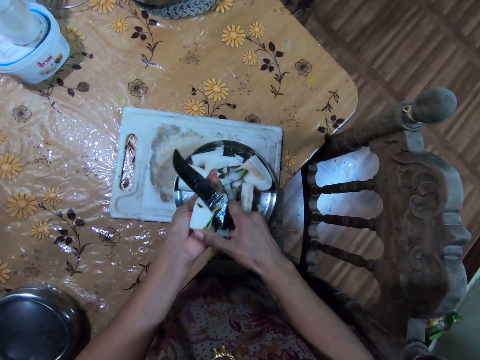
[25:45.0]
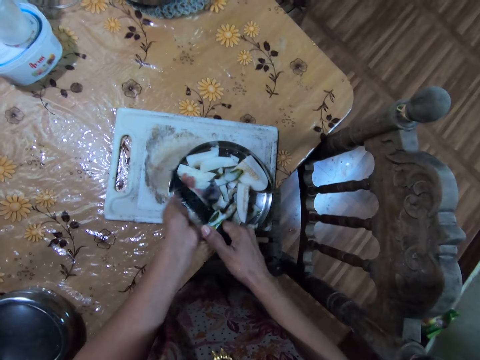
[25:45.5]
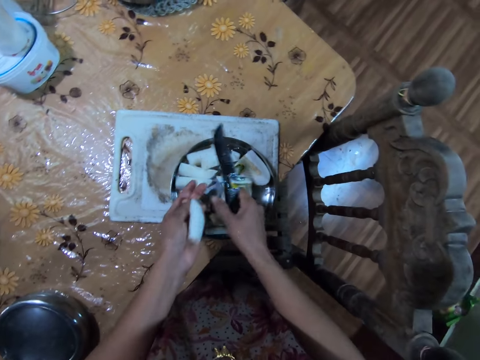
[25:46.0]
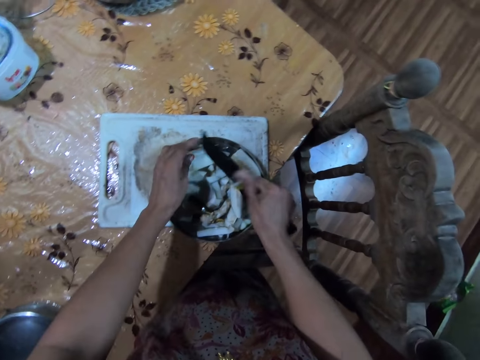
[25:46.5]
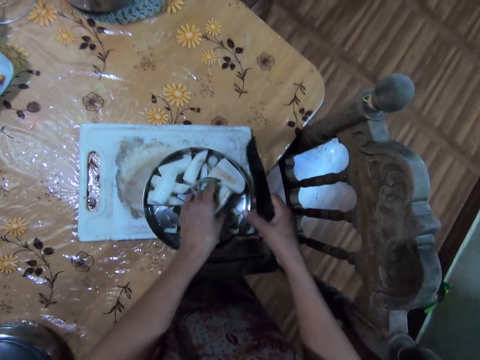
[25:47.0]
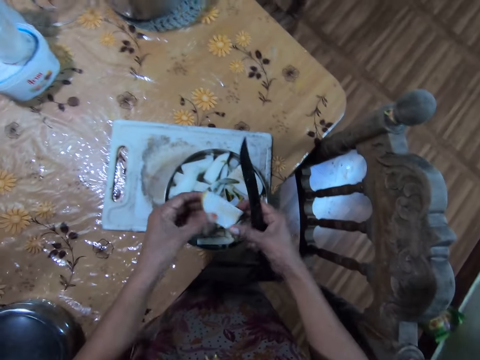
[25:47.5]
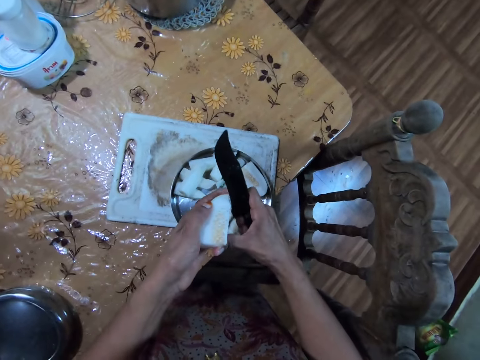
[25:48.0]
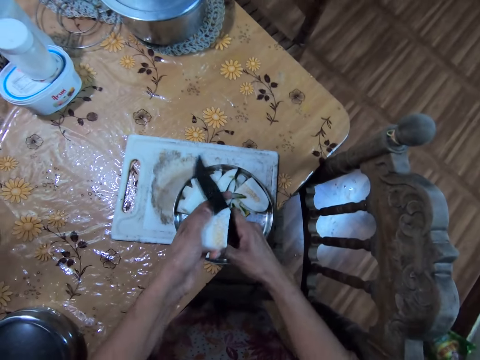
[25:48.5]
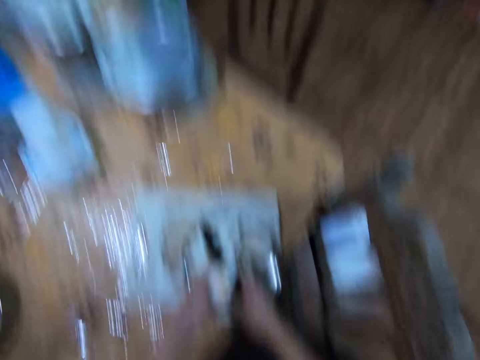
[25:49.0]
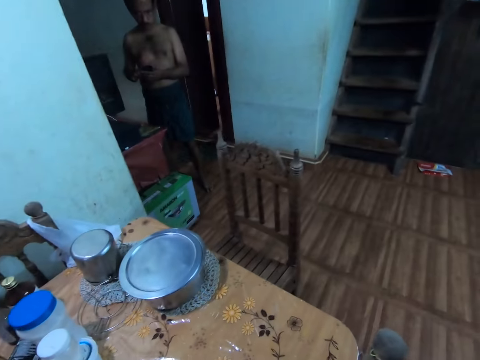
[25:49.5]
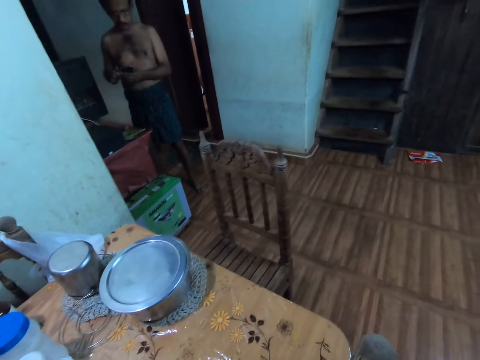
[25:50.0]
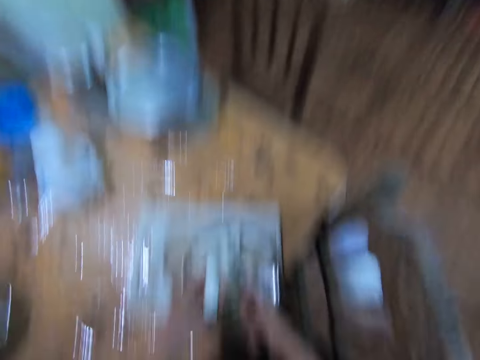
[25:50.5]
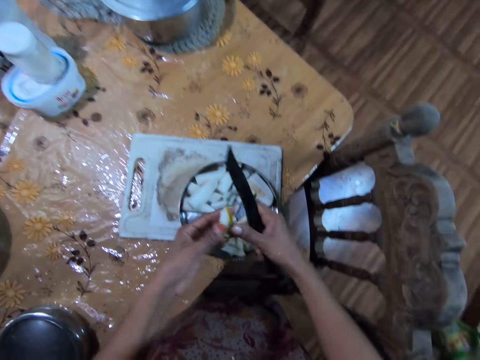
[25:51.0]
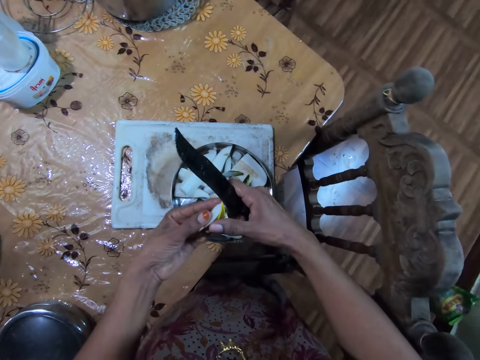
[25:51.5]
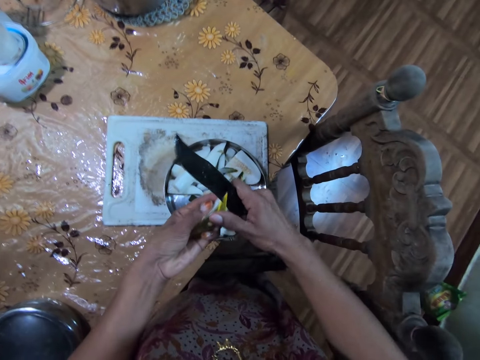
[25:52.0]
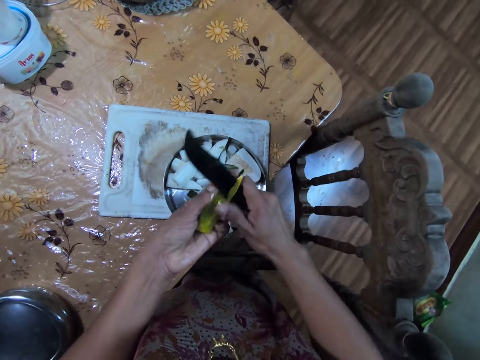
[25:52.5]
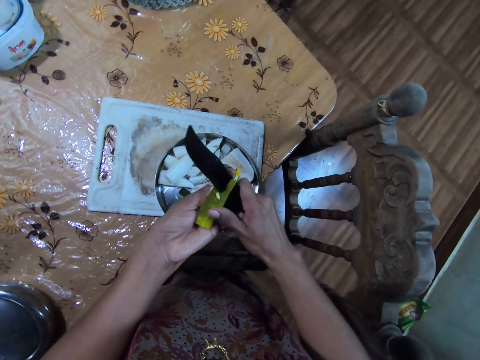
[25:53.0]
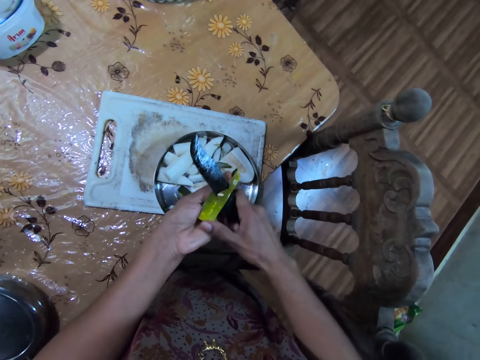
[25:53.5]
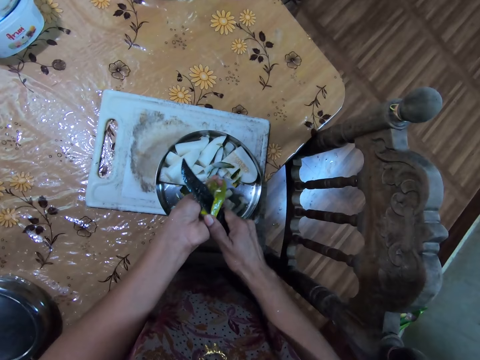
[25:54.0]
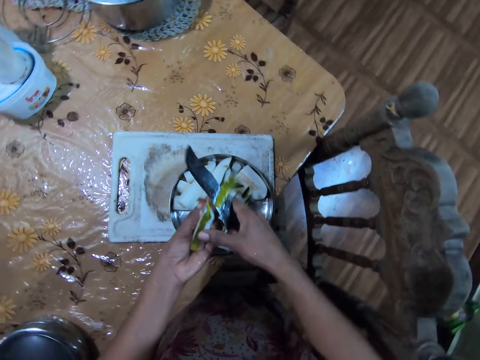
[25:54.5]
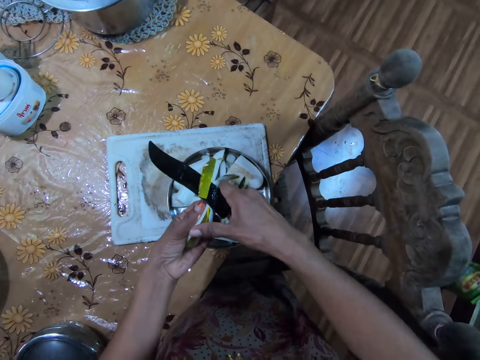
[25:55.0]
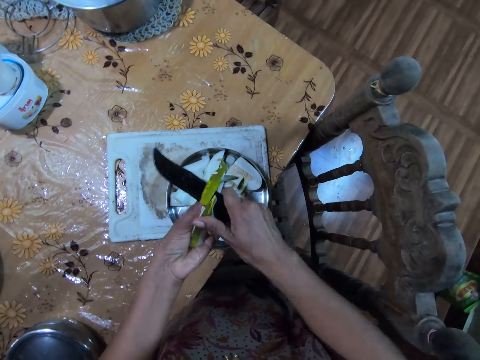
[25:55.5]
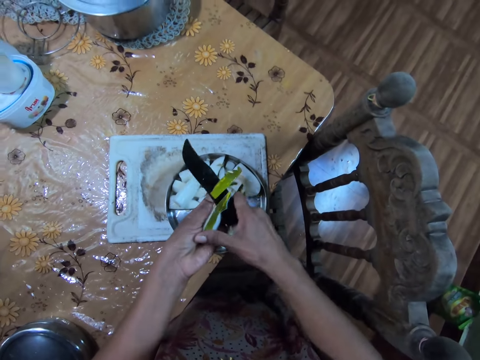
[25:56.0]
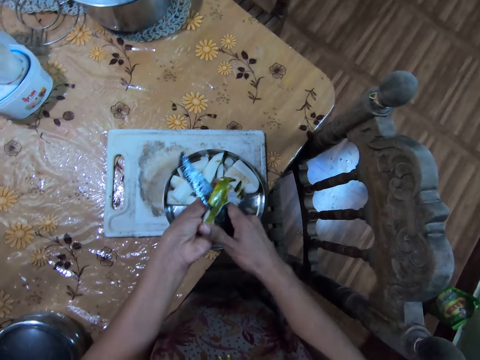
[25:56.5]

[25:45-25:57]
The camera wearer moves a cucumber skin on the knife in her right hand into the bowl on the chopping board on the dining table with her right hand. She drops the cucumber in her left hand into the bowl on the chopping board on the dining table. She takes the cucumber from the bowl on the chopping board on the dining table with her left hand. She cuts the cucumber in her left hand with the knife in her right hand. She looks around. She skins the cucumber in her left hand with the knife in her right hand.

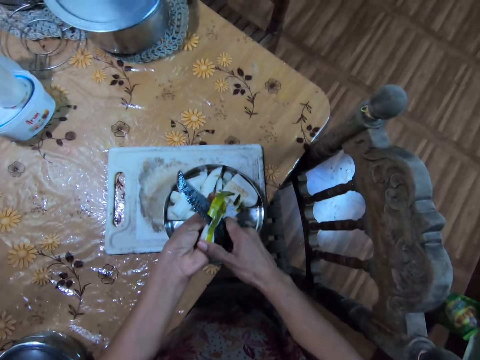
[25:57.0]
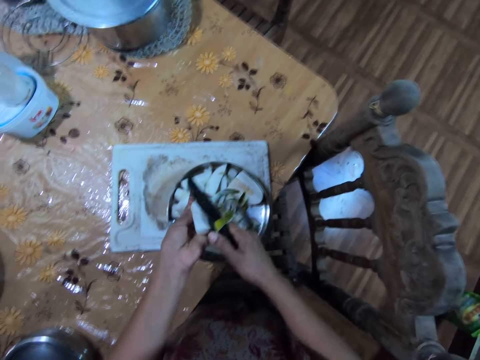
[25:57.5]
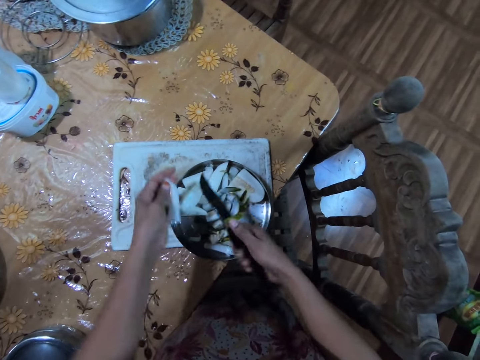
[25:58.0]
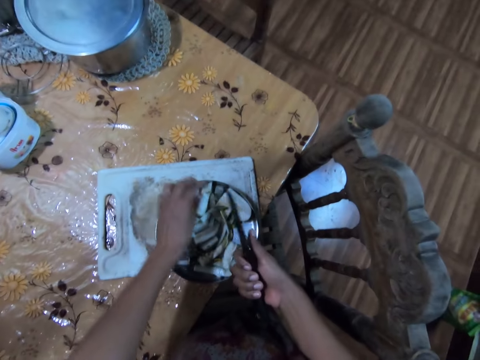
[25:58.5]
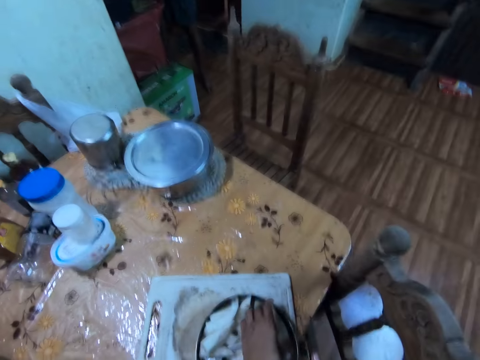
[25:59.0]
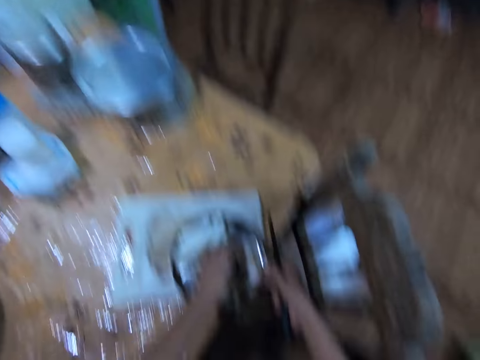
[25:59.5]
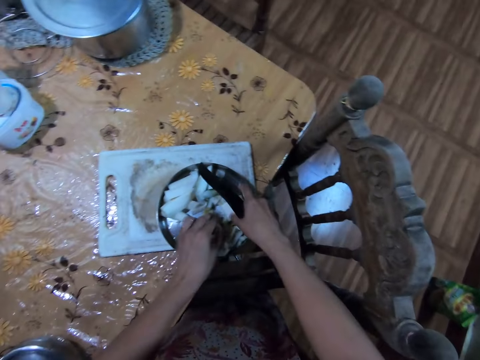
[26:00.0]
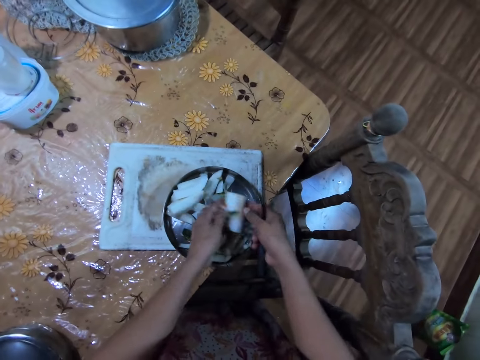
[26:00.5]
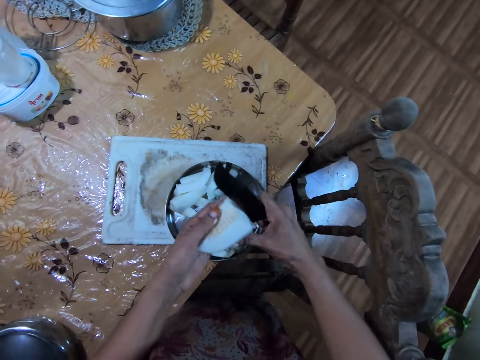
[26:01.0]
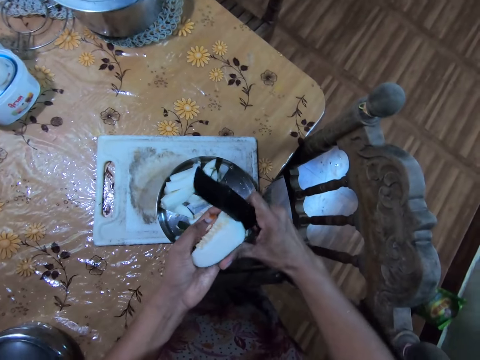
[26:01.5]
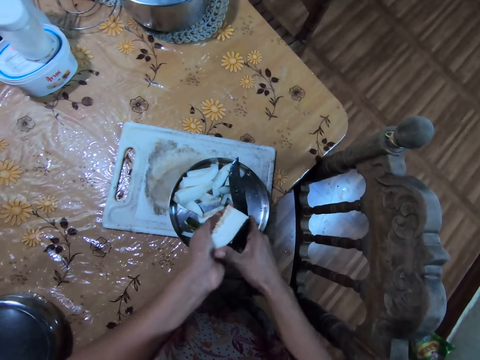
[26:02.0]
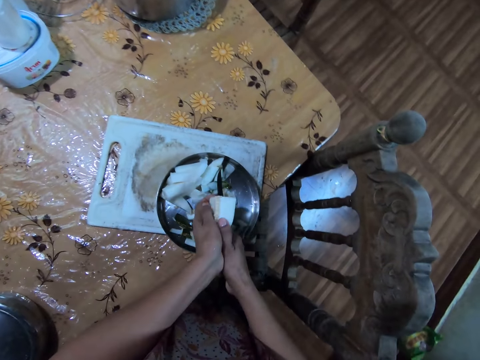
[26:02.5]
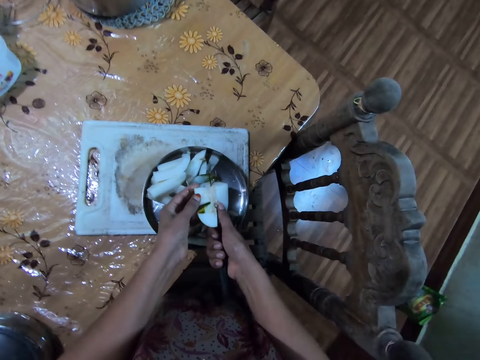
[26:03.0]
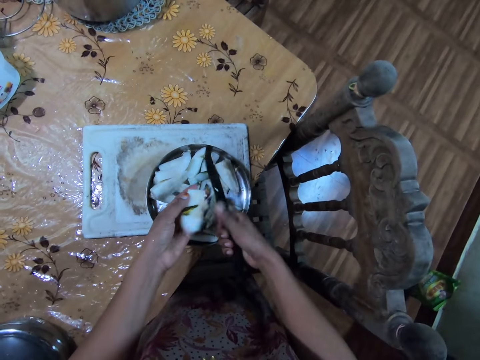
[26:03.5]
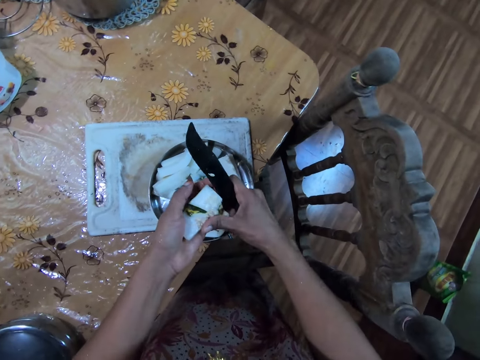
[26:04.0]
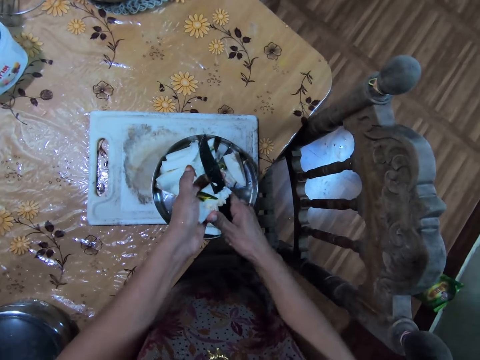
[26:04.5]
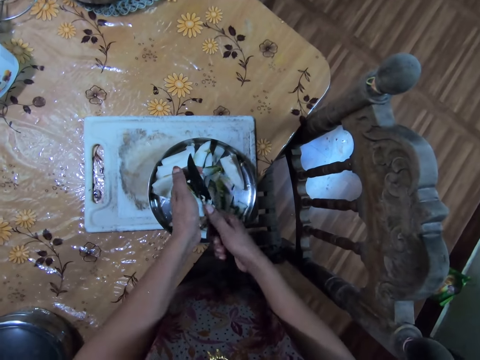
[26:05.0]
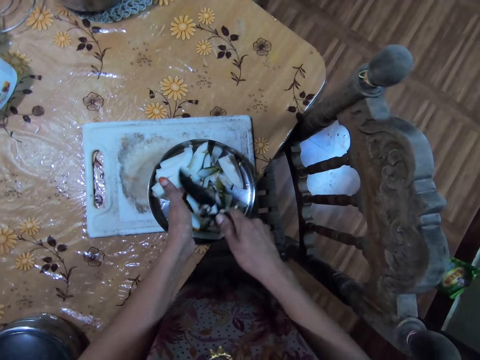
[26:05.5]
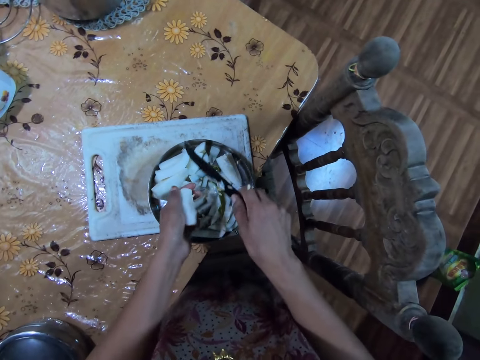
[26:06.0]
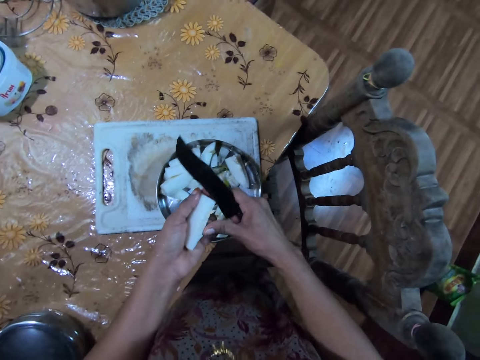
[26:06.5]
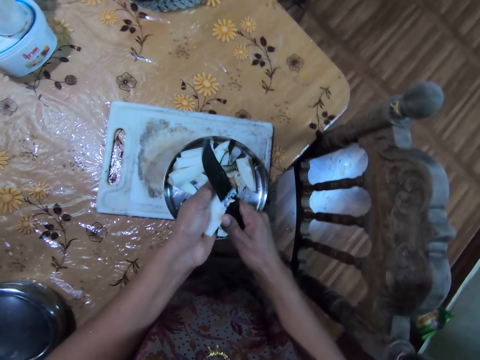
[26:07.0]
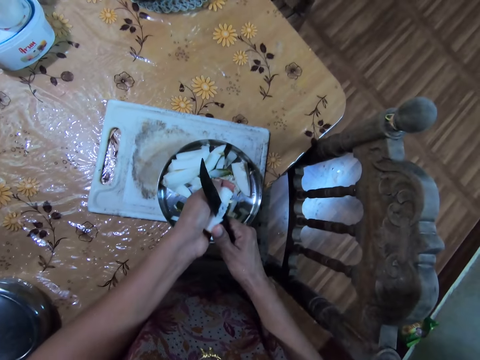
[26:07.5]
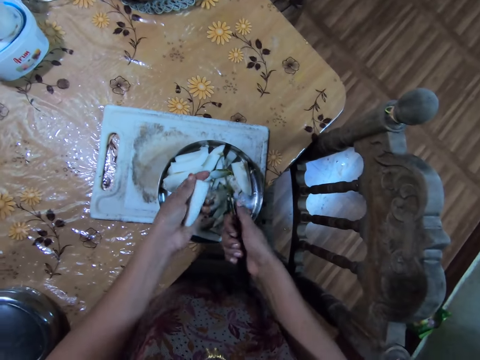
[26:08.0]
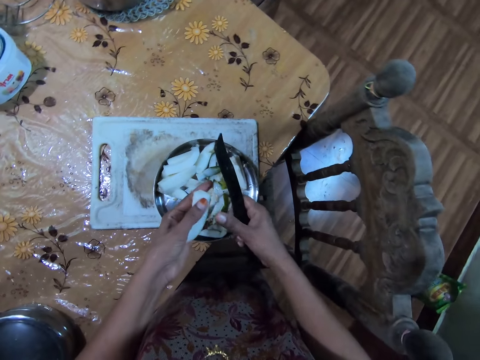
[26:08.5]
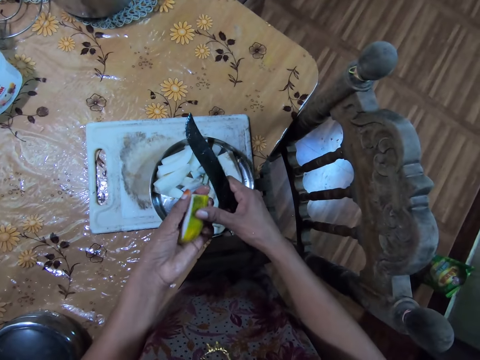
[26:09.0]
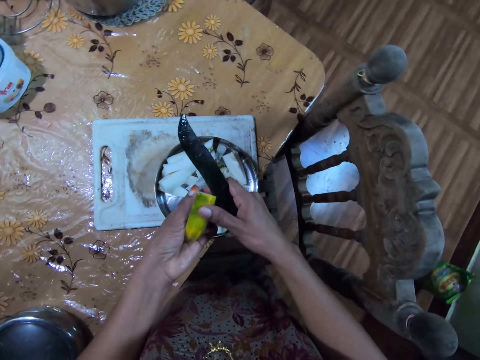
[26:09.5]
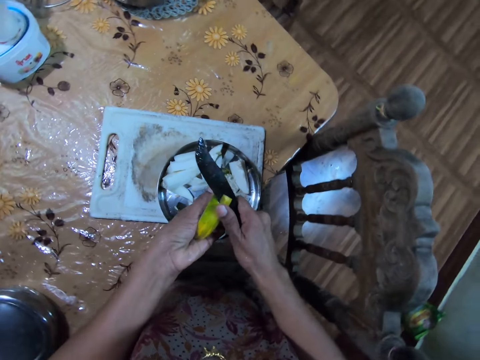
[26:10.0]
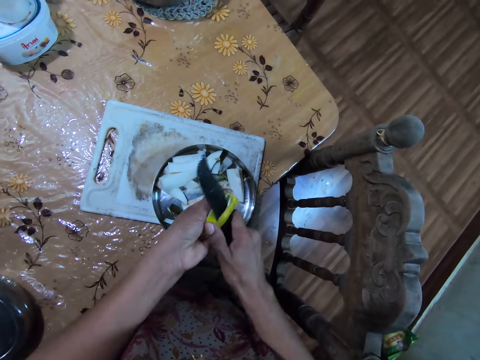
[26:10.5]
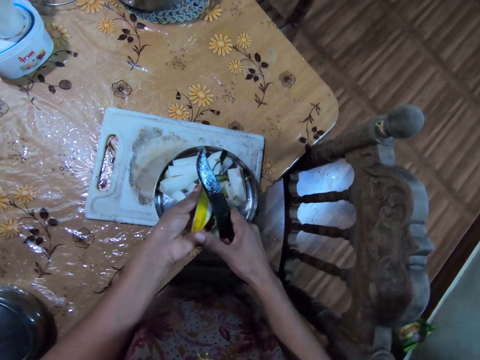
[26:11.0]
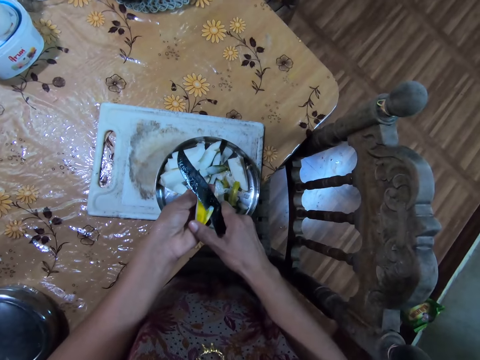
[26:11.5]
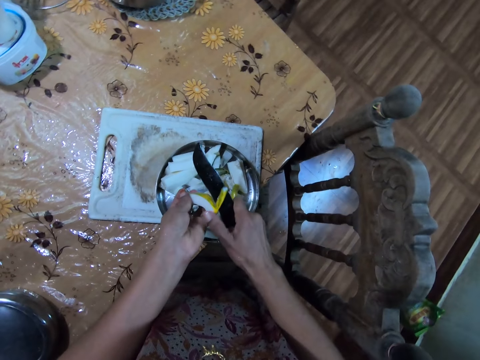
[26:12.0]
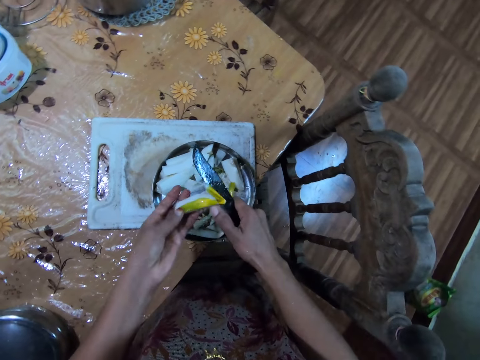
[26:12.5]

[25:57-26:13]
The camera wearer moves a cucumber skin on the knife in her right hand into the bowl on the chopping board on the dining table with her right hand. She drops the cucumber in her left hand into the bowl on the chopping board on the dining table. She takes the cucumber from the bowl on the chopping board on the dining table with her left hand. She cuts the cucumber in her left hand with the knife in her right hand. She moves a cut cucumber on the knife in her right hand into the bowl on the chopping board on the dining table with her right thumb. She cuts the cucumber in her left hand with the knife in her right hand. She removes some seeds from the cucumber in her left hand with the knife in her right hand. She cuts the cucumber in her left hand with the knife in her right hand. She moves the cut cucumber on the knife in her right hand into the bowl on the chopping board on the dining table with her right thumb. She skins the cucumber in her left hand with the knife in her right hand.
